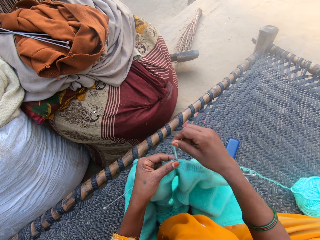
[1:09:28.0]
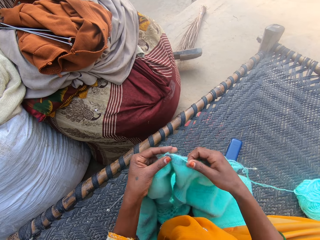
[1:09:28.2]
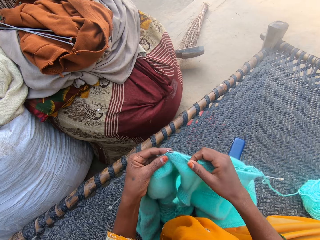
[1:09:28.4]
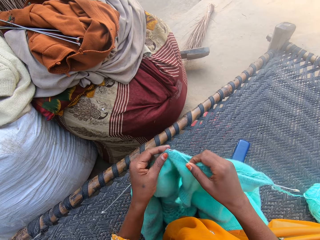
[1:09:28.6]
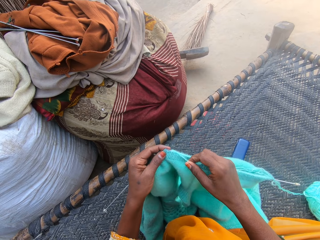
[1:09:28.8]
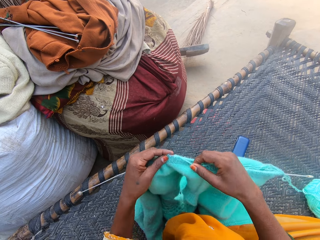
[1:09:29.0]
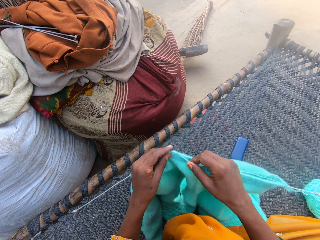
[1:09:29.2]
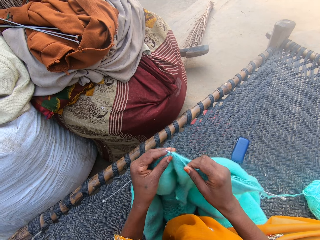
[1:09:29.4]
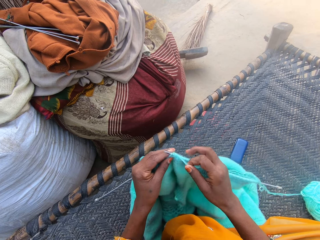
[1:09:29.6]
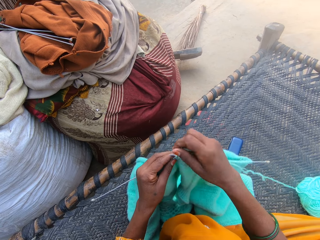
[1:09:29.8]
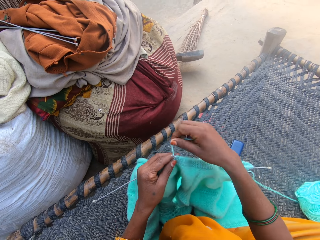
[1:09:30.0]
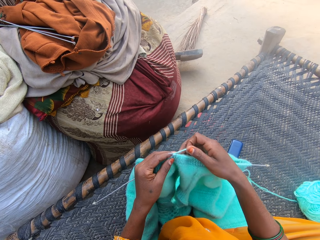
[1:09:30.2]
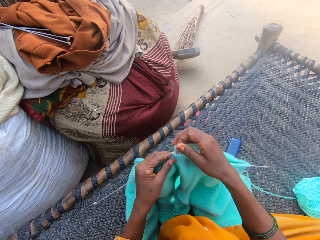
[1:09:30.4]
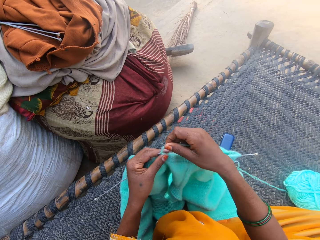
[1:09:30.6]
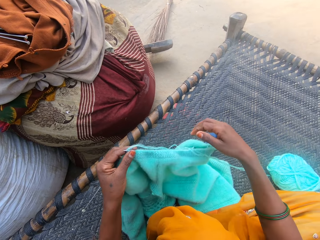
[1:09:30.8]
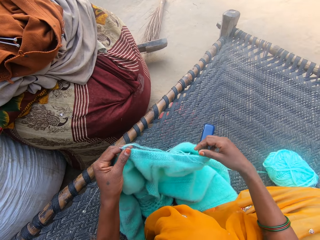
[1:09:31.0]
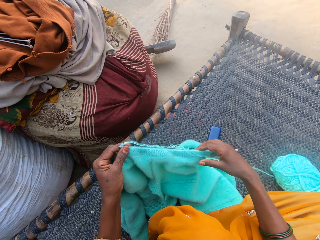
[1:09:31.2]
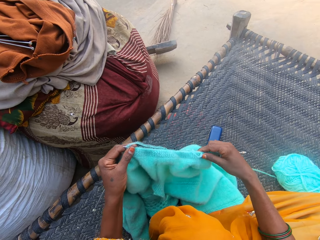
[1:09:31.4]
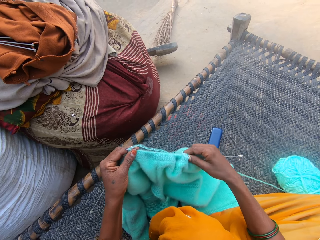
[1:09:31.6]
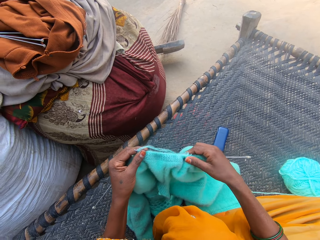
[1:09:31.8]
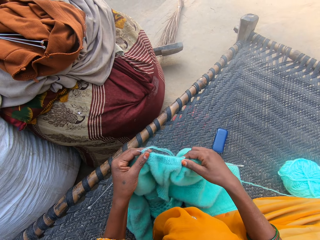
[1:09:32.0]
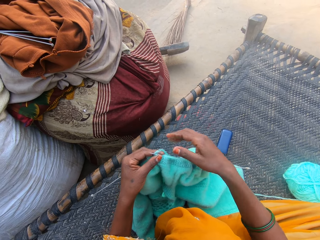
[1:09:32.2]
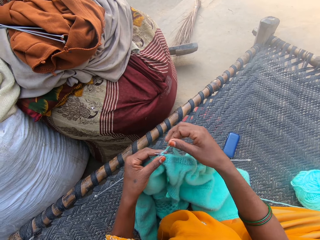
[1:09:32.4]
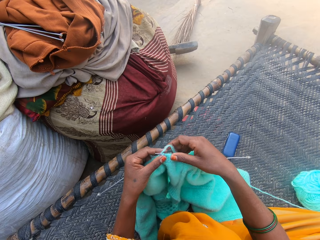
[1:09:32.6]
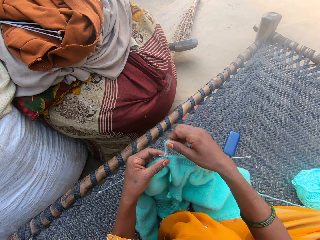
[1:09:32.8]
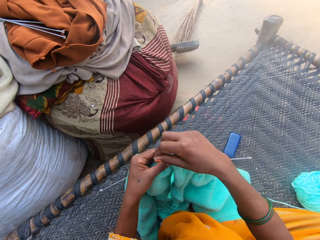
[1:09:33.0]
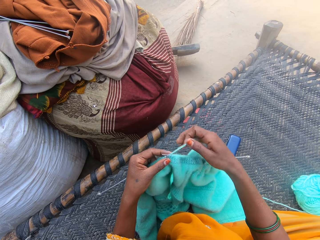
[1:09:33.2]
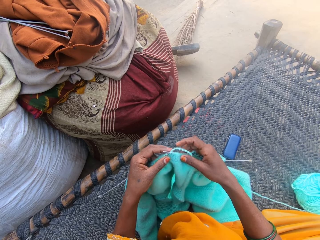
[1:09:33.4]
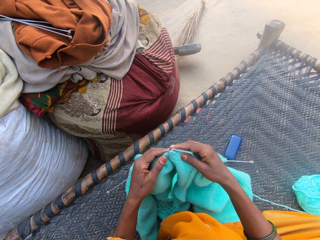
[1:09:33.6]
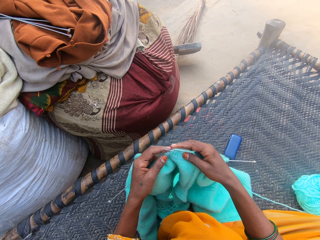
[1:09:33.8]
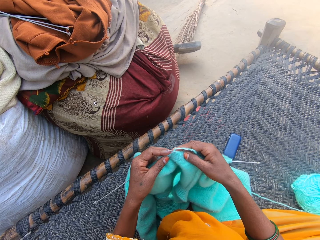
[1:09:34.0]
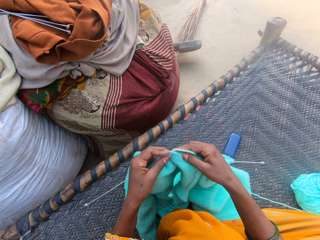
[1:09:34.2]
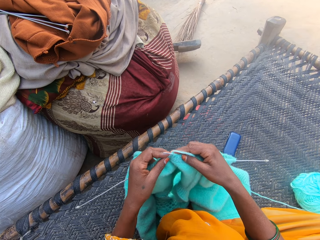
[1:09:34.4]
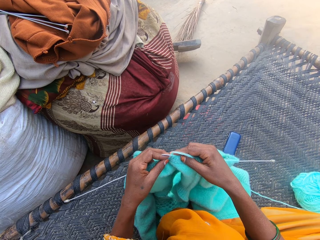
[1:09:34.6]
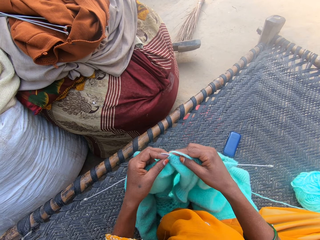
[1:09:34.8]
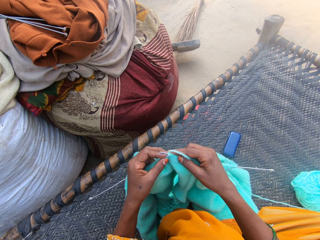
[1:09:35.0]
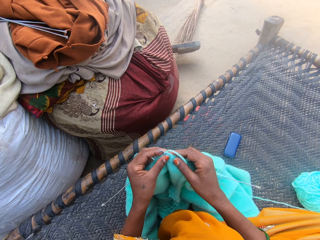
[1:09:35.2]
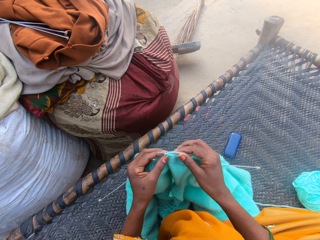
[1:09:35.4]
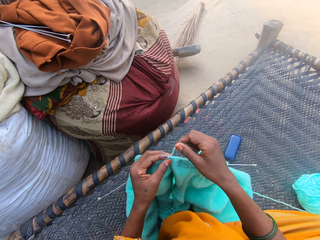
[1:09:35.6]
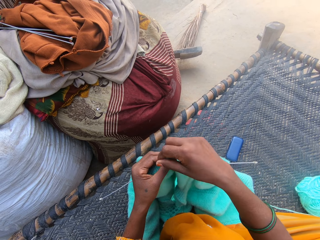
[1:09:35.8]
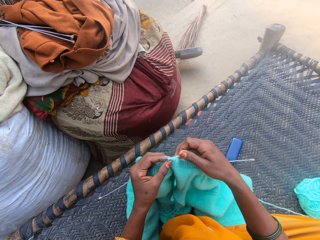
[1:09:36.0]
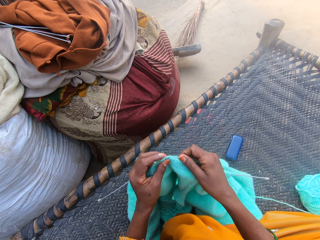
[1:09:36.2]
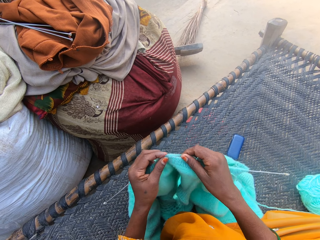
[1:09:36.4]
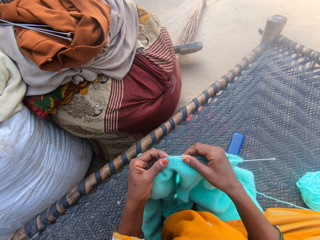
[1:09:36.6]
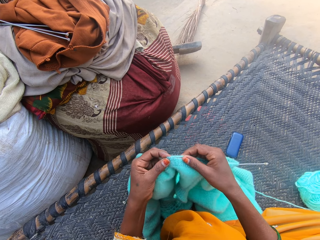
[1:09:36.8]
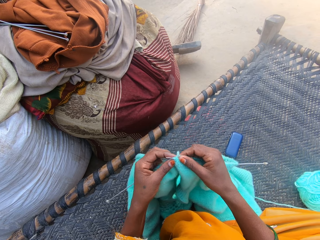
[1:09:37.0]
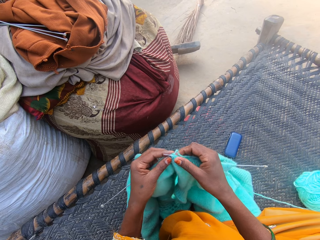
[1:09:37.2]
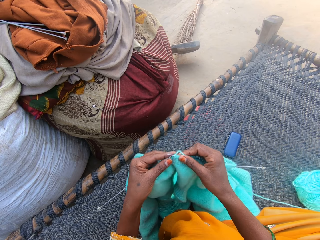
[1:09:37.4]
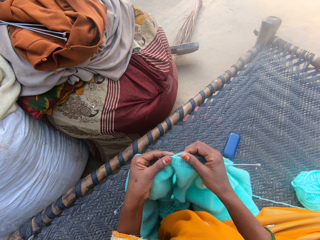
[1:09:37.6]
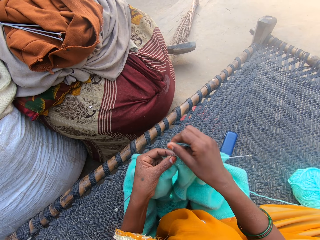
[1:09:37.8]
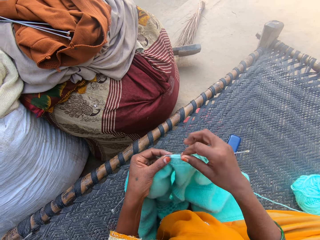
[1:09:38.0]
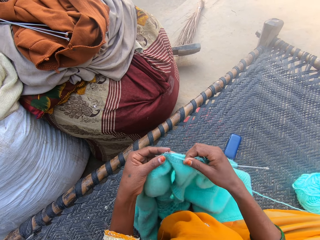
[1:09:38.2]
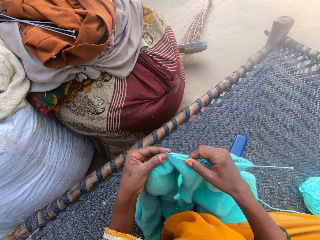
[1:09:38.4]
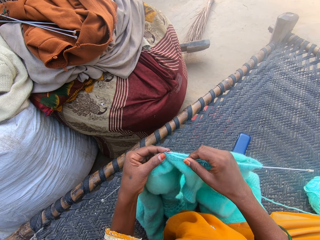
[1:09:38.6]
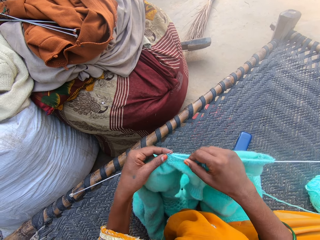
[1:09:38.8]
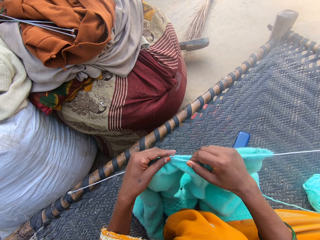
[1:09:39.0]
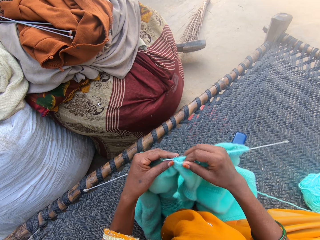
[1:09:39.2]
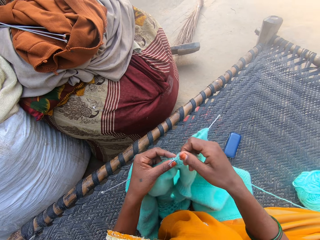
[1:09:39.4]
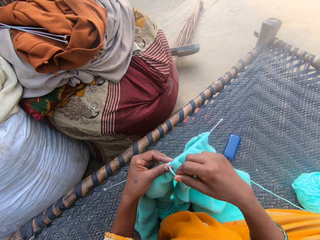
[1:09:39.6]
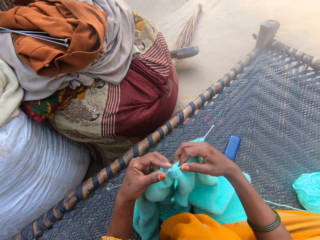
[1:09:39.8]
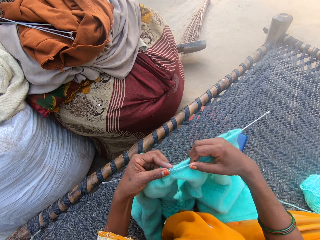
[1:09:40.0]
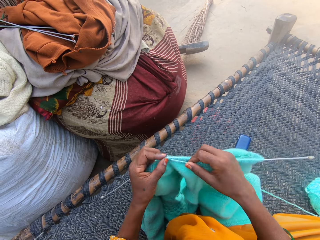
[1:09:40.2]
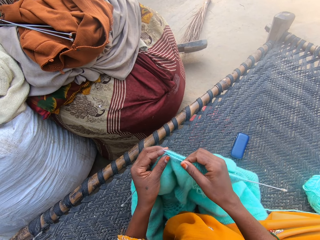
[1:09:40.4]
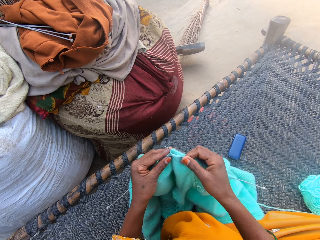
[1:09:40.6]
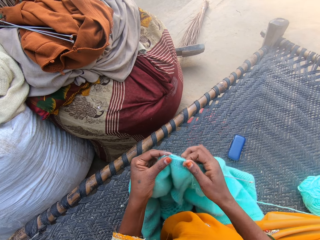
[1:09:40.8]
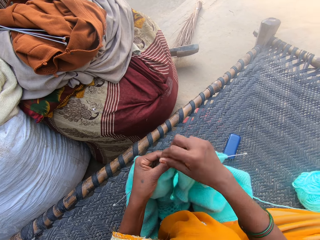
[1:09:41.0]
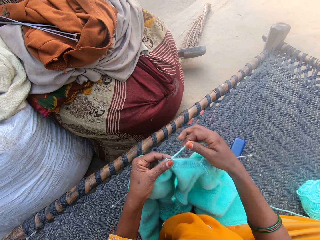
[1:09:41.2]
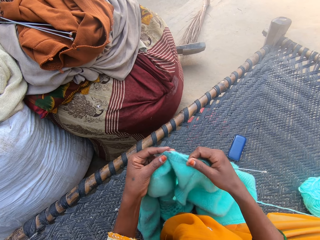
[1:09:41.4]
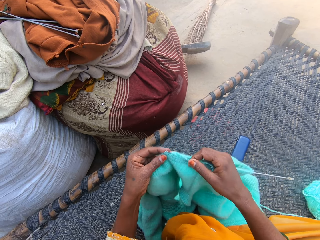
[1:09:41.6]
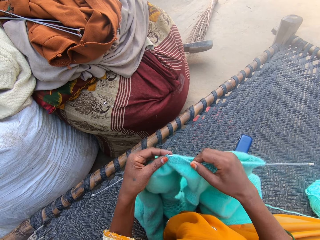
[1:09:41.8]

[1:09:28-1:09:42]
The camera wearer adjusts the sweater on the needle. They pull the fabric. They knit the sweater with the pair of needles and the yarn. They knit the fabric.
